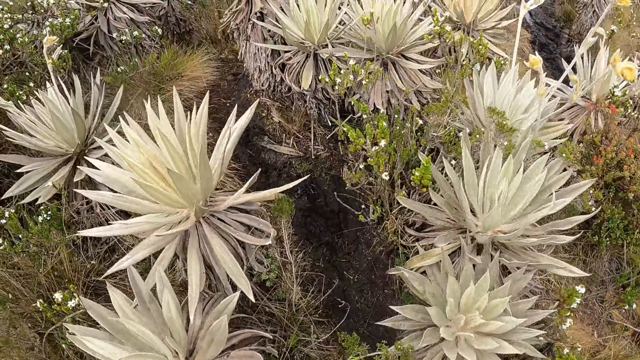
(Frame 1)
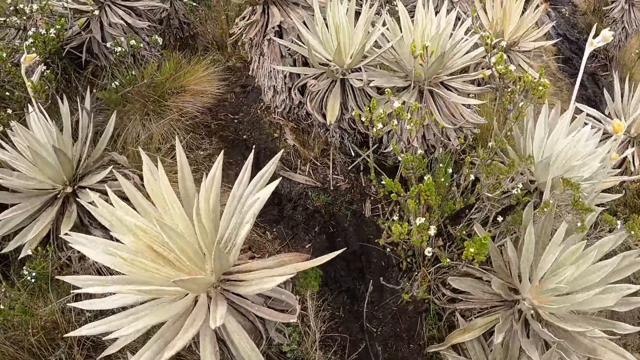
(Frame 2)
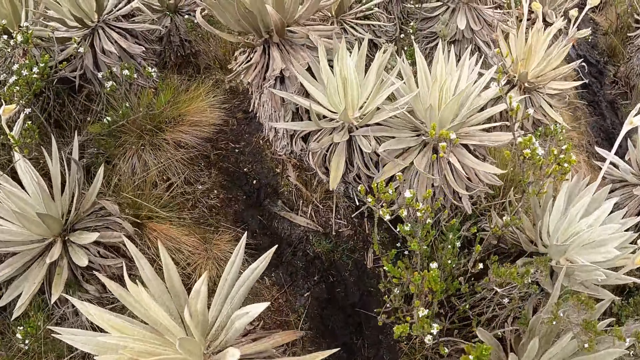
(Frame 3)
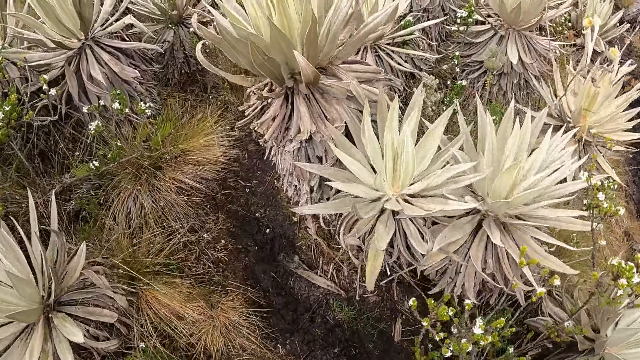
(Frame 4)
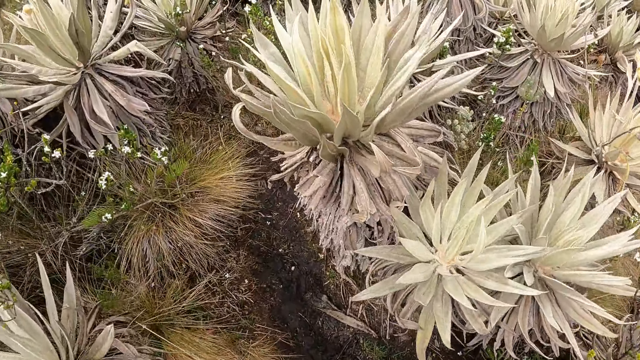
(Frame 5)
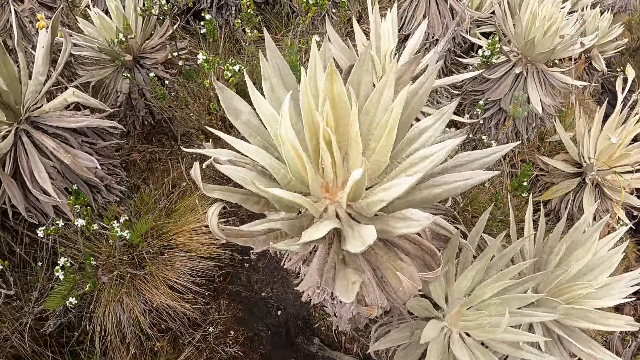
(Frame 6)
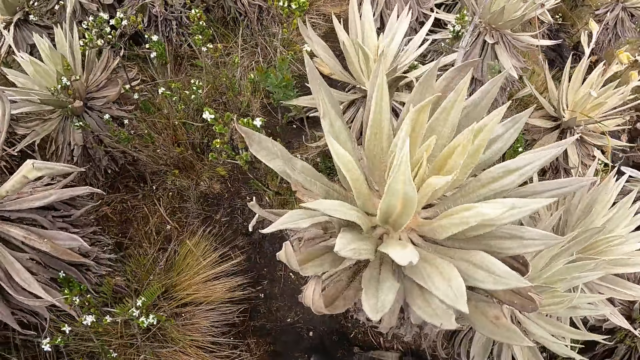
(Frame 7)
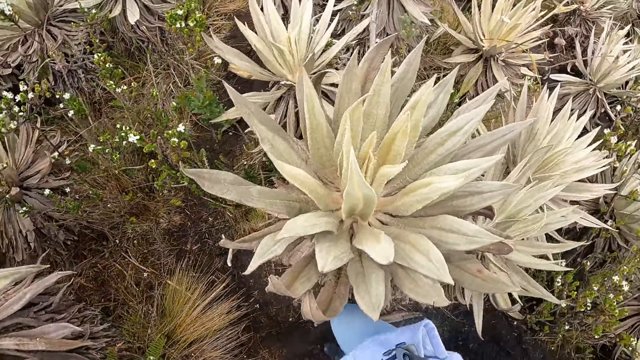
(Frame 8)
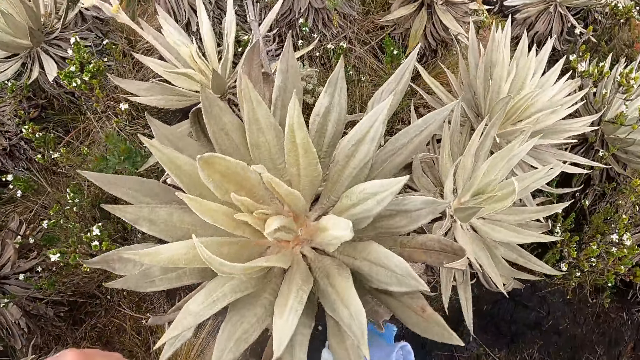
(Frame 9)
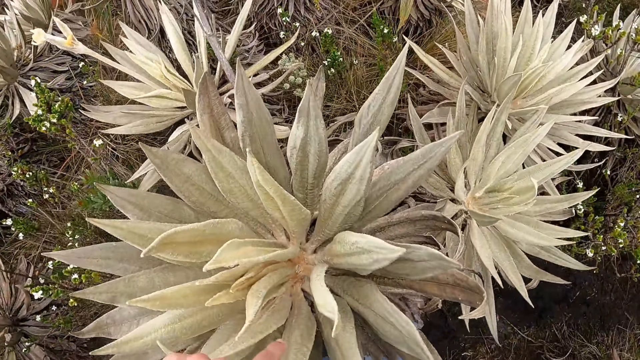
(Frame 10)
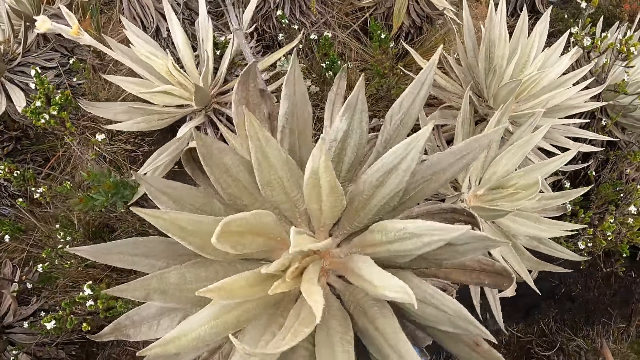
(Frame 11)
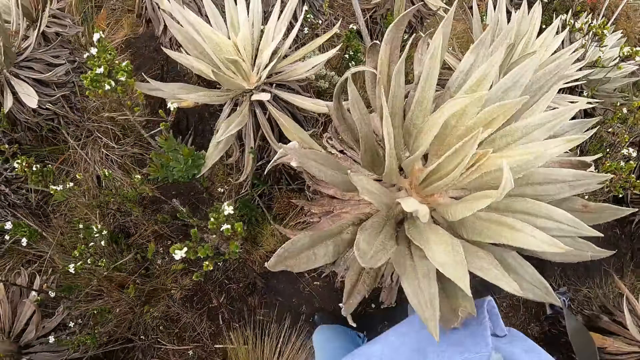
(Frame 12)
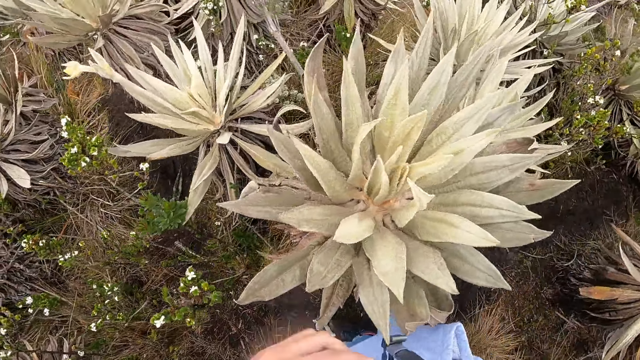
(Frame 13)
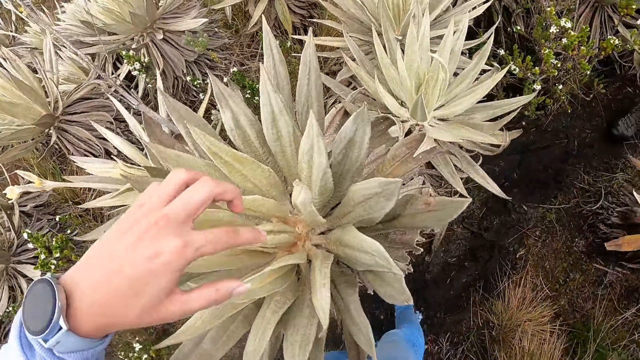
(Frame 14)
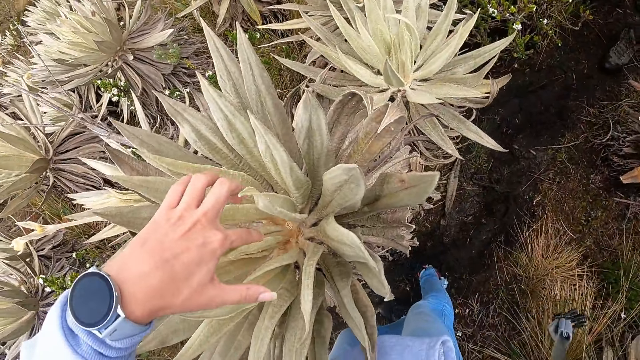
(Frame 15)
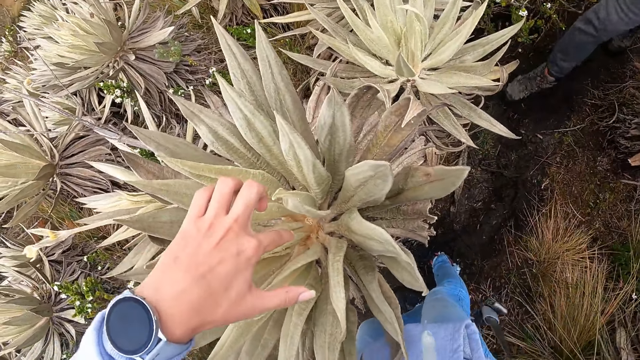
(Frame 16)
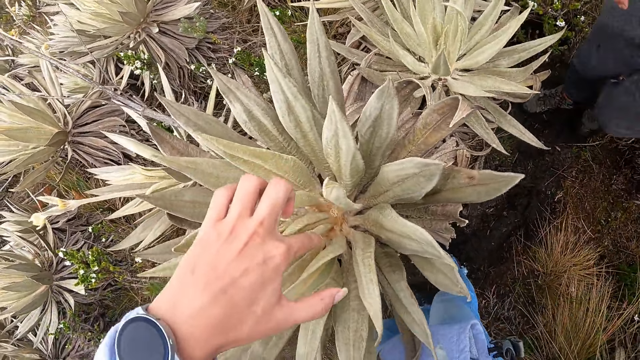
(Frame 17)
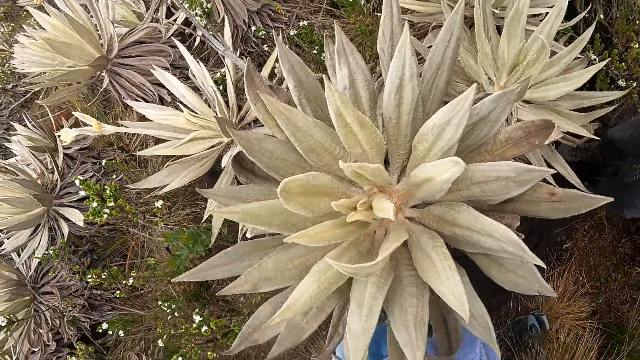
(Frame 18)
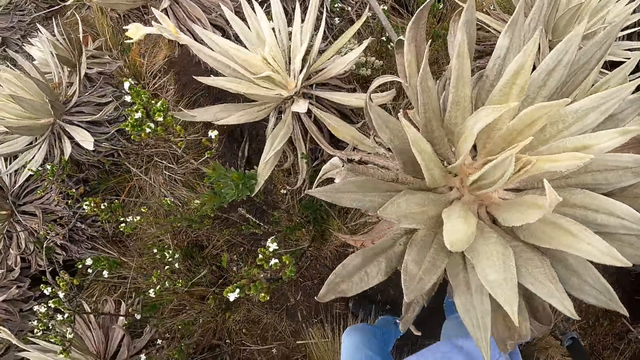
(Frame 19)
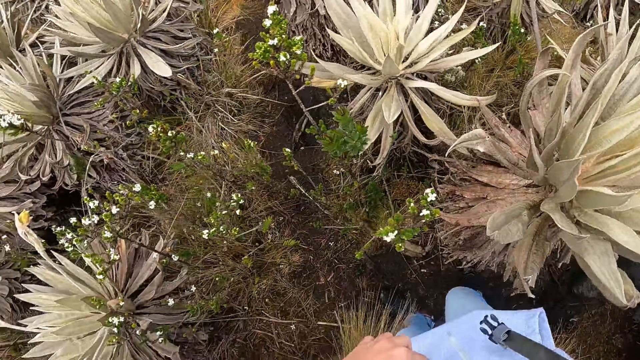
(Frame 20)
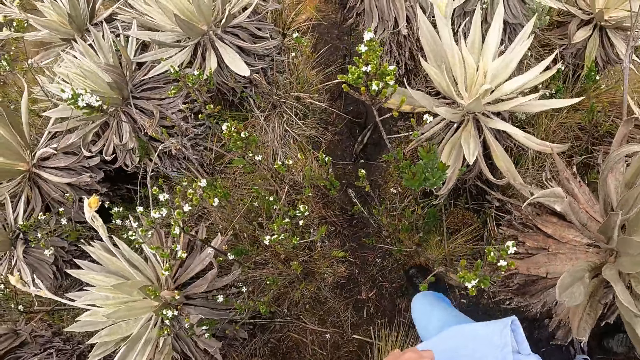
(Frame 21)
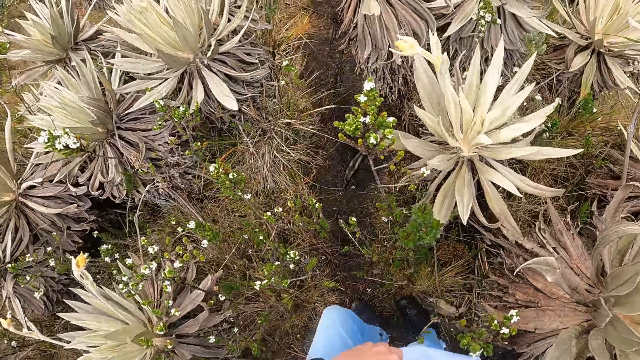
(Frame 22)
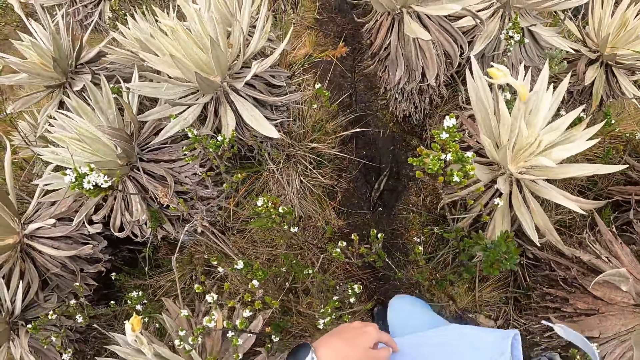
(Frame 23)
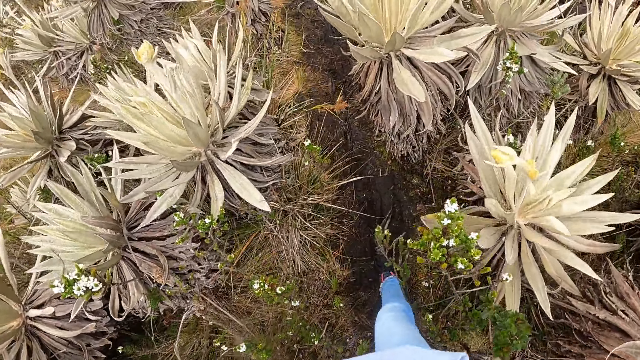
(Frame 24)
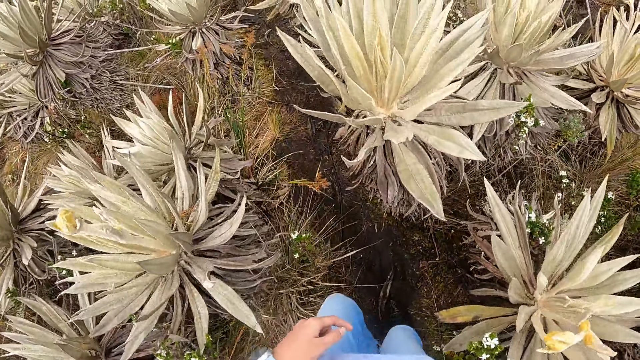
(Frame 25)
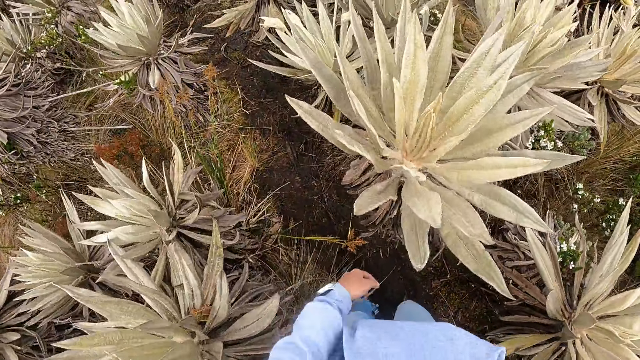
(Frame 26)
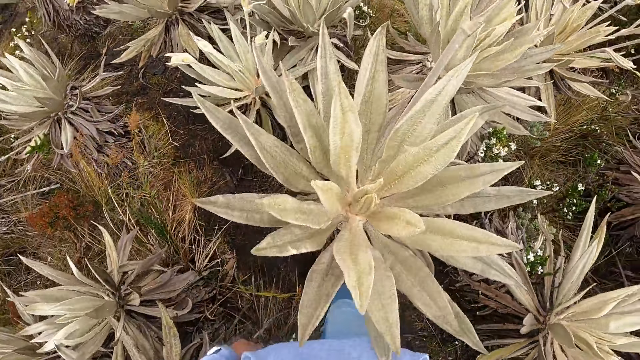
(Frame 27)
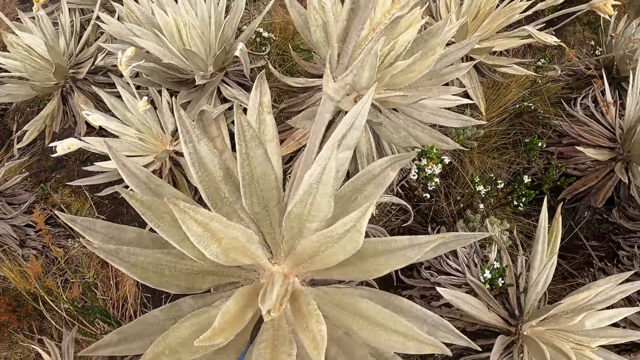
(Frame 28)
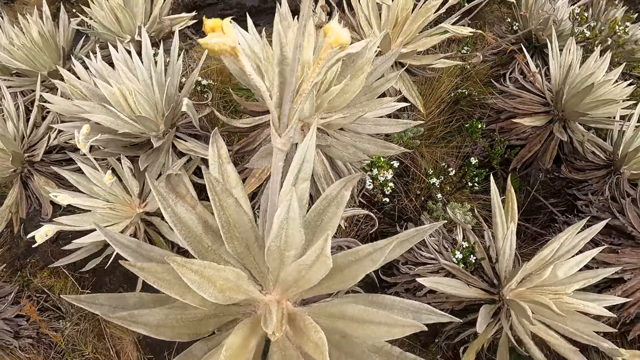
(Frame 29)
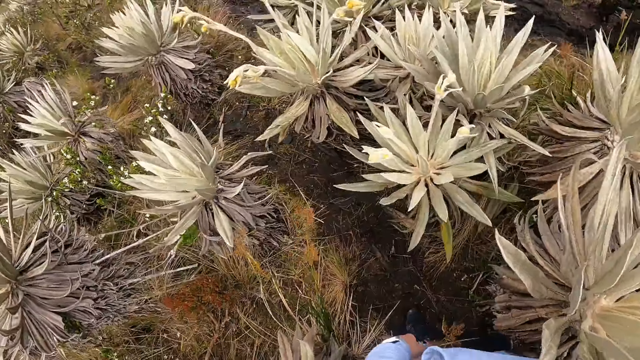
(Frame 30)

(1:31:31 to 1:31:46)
The camera wearer points to an agave with her left hand. She points to the agave with her left hand again. She looks at the leaves. She walks on the field.

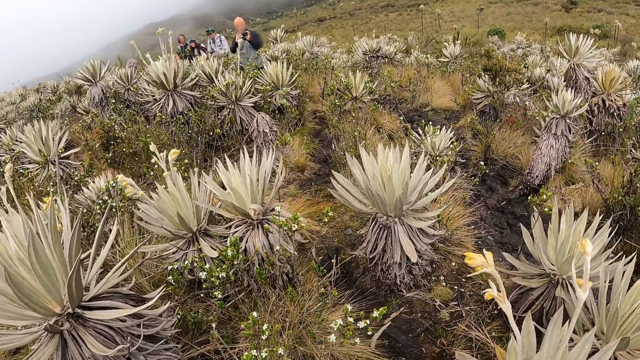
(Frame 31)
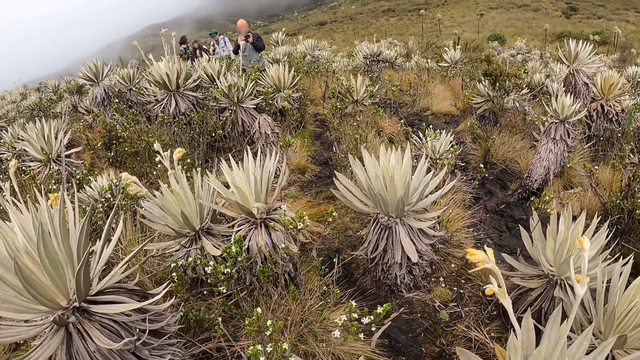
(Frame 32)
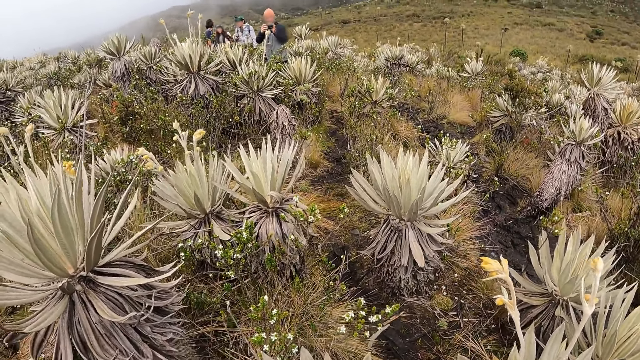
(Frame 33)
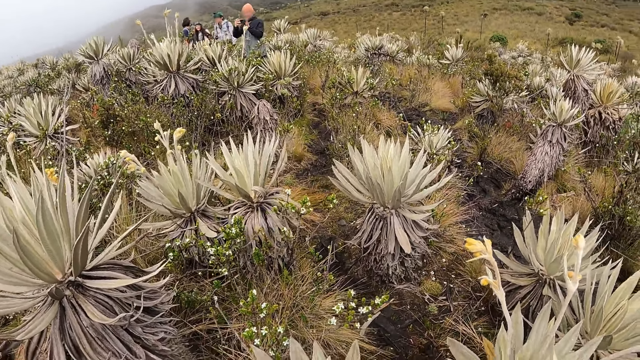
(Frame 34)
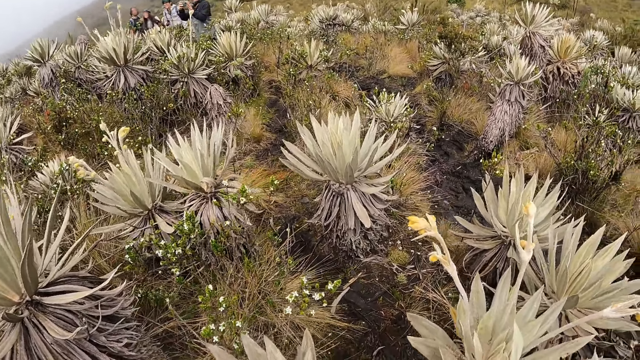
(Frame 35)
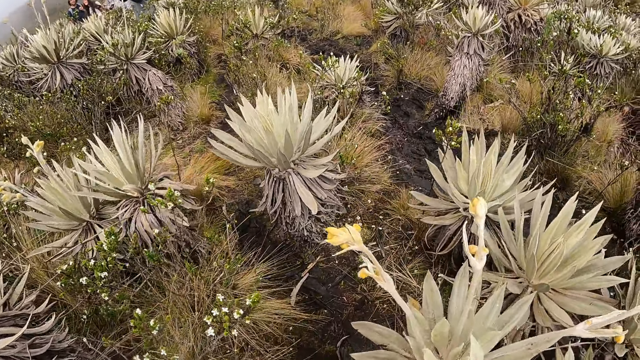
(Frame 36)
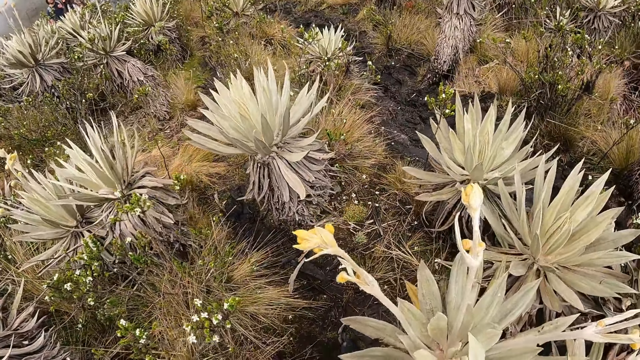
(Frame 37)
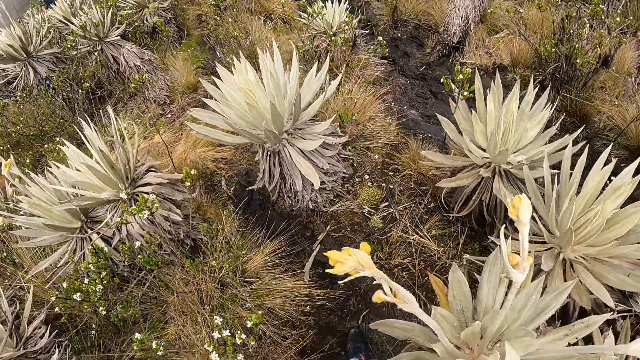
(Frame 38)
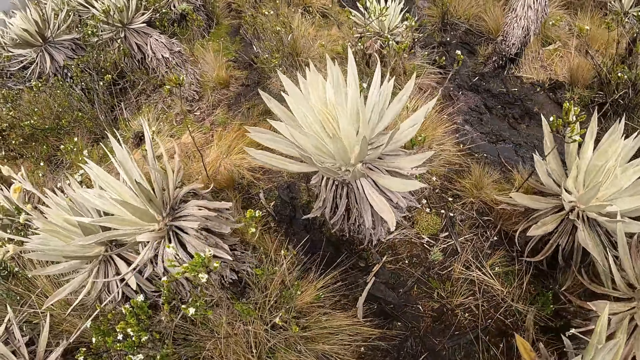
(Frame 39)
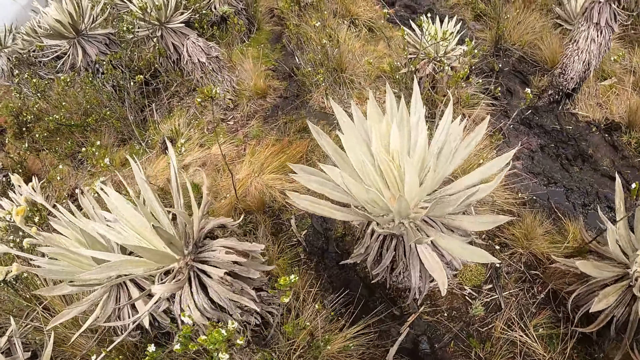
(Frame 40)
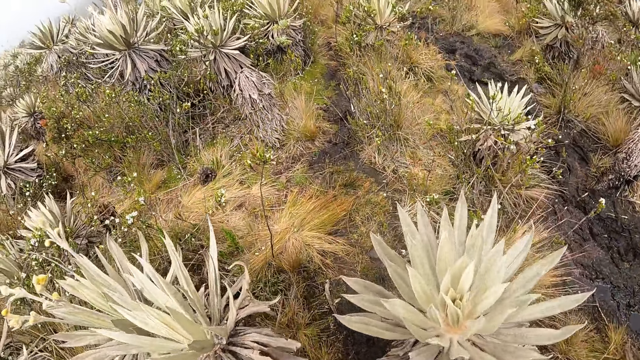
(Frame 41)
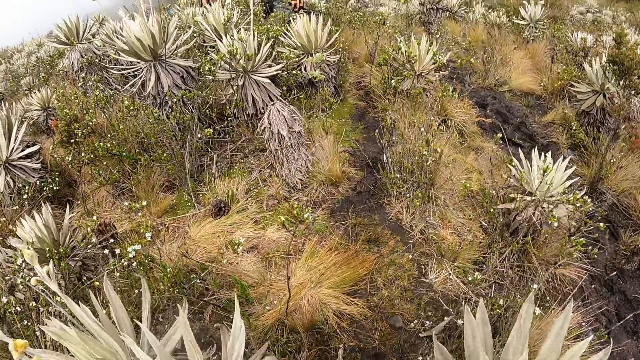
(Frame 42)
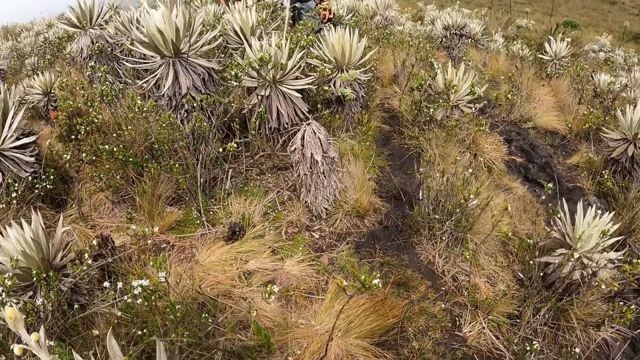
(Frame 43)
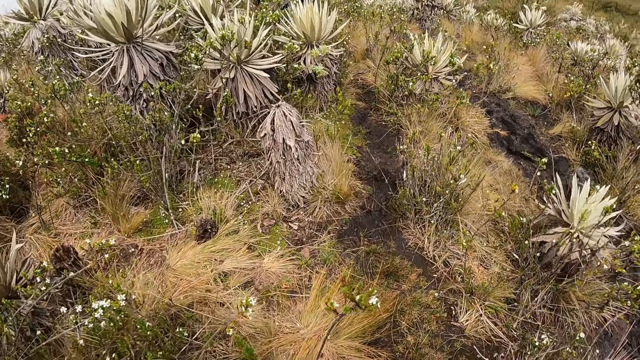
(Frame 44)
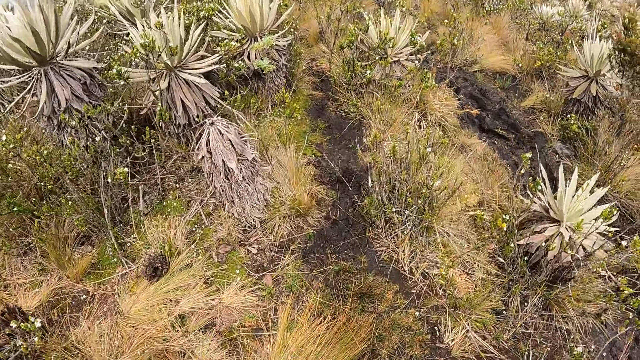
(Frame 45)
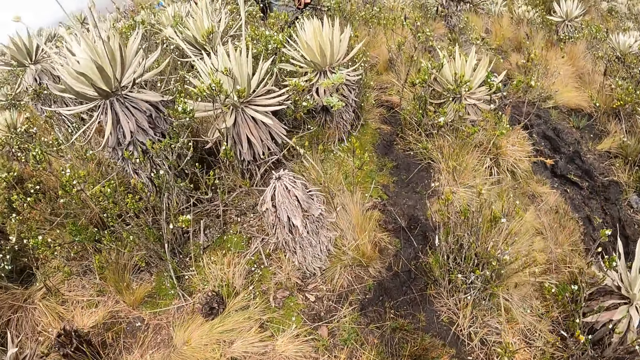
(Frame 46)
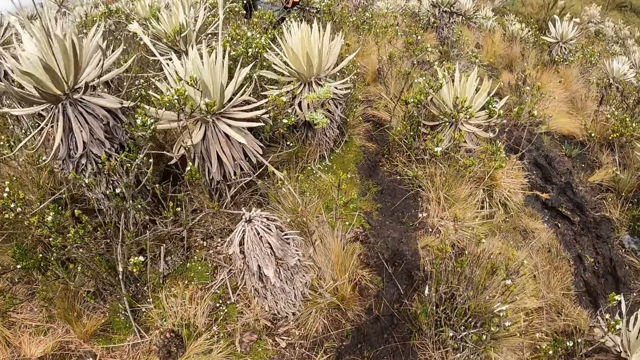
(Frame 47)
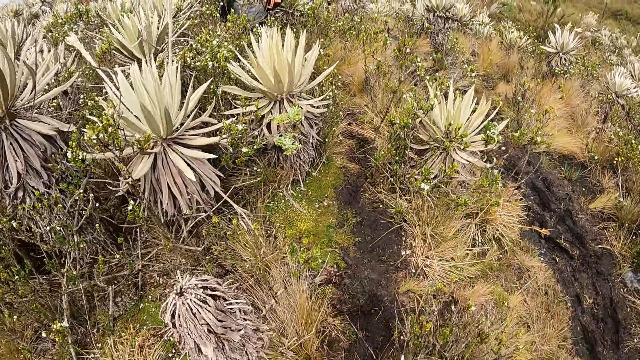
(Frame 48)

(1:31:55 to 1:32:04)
The camera wearer walks on the field.
